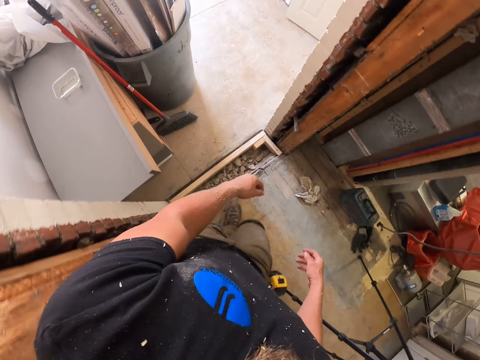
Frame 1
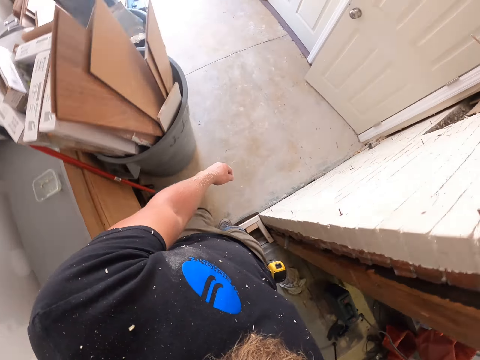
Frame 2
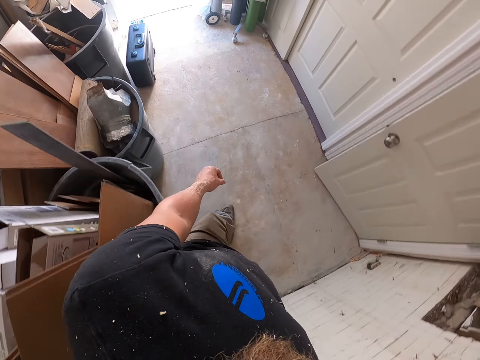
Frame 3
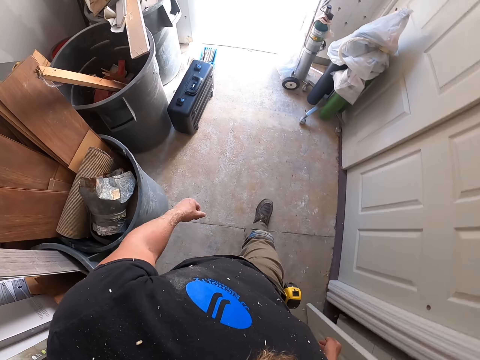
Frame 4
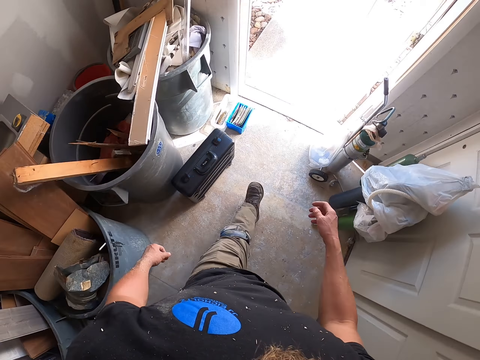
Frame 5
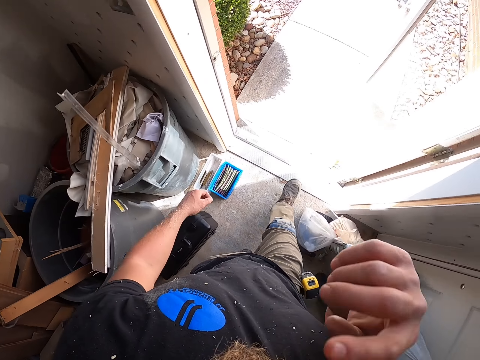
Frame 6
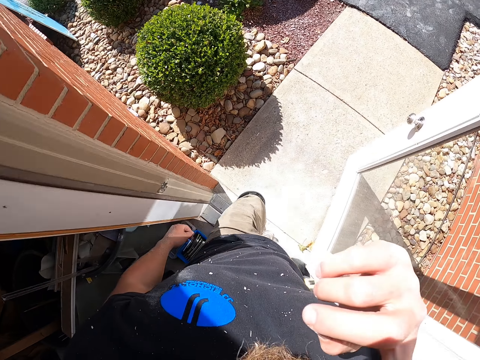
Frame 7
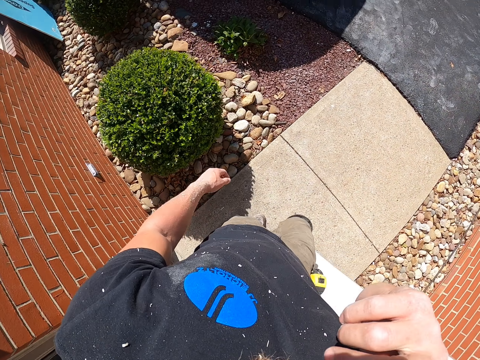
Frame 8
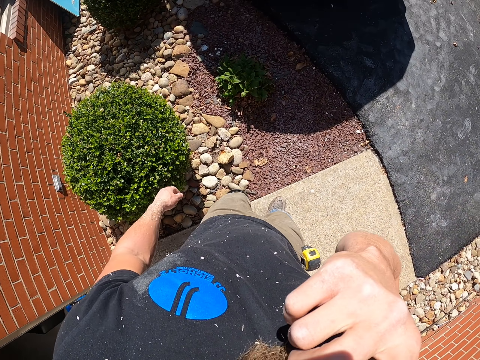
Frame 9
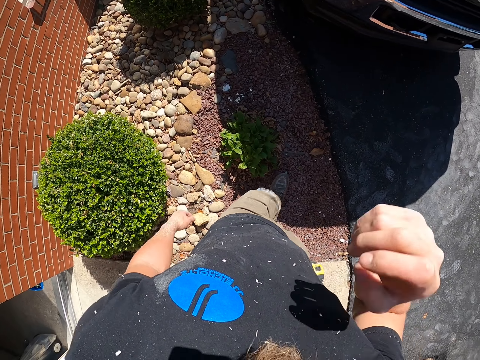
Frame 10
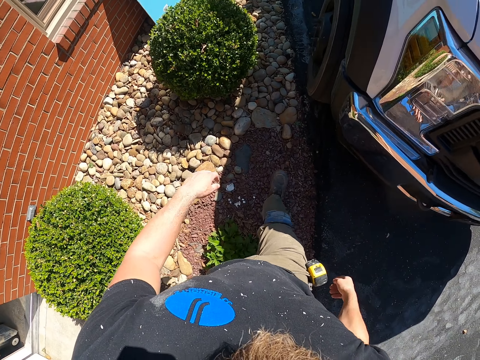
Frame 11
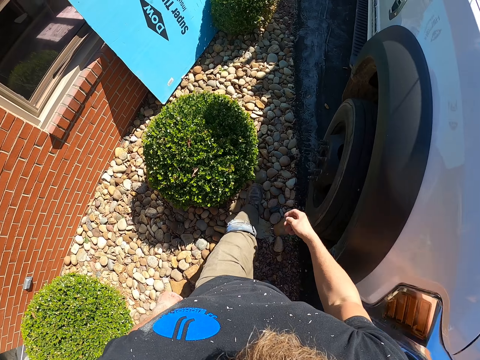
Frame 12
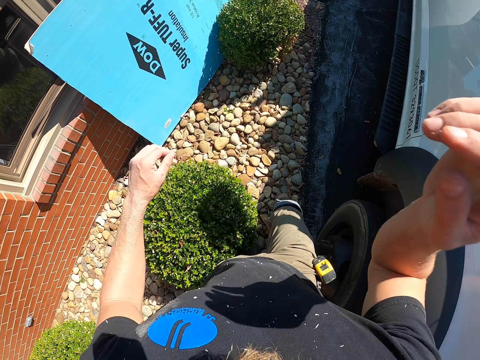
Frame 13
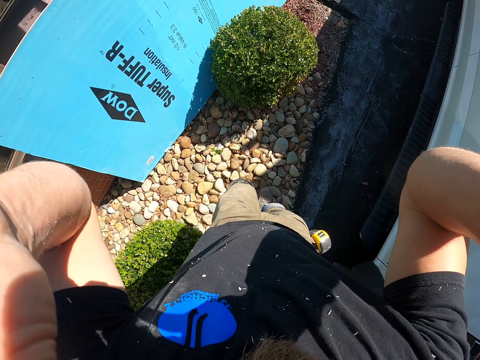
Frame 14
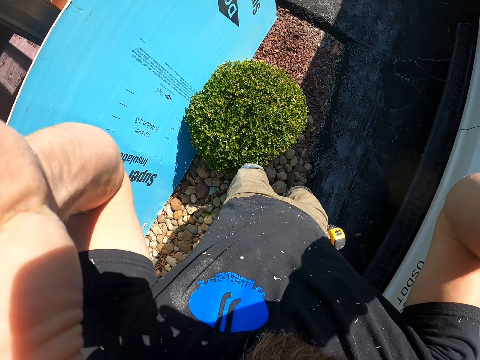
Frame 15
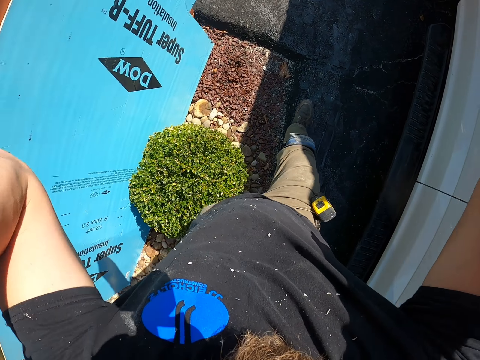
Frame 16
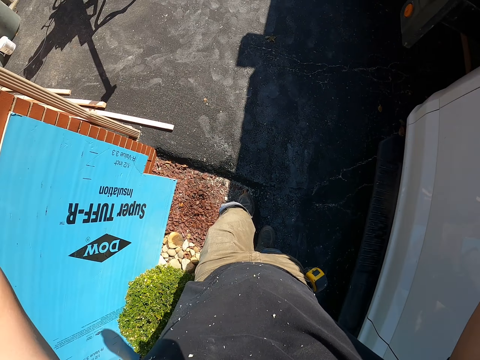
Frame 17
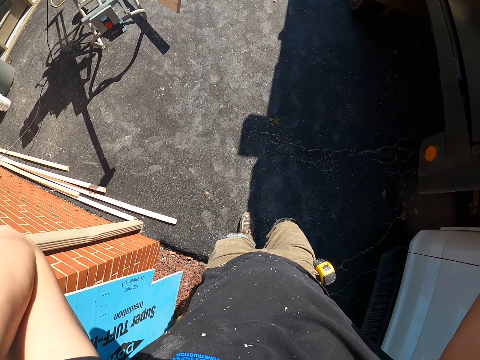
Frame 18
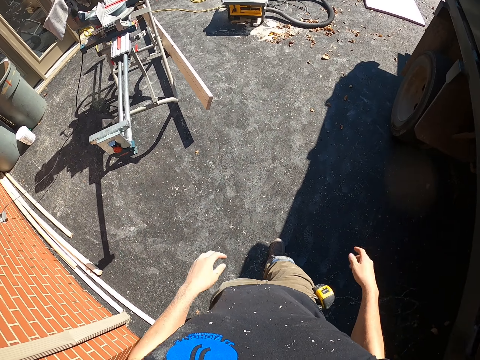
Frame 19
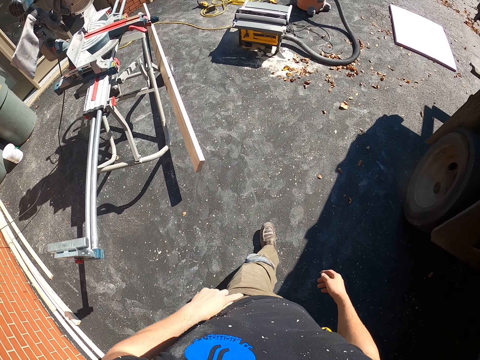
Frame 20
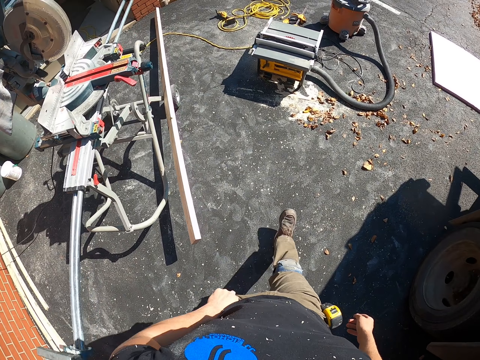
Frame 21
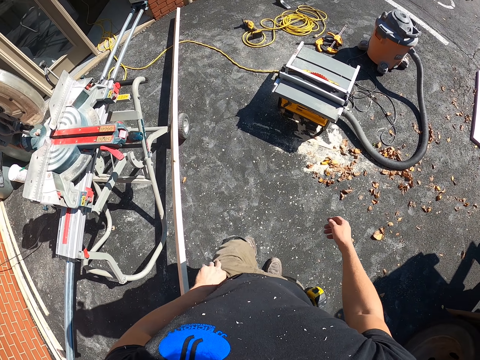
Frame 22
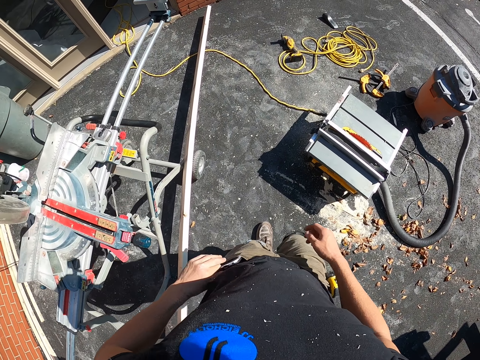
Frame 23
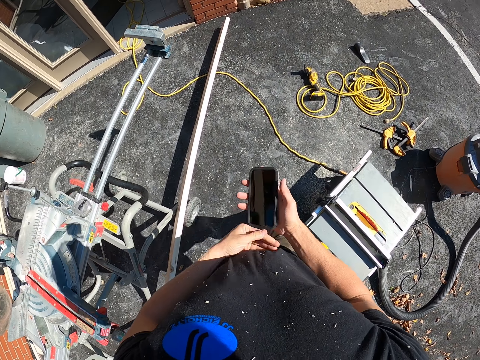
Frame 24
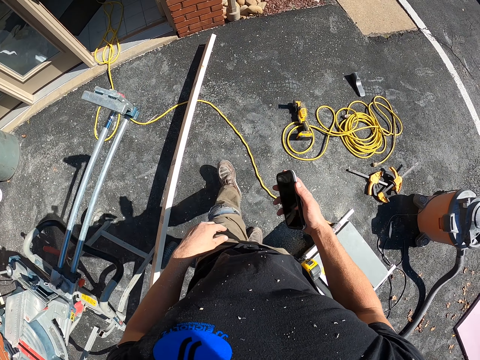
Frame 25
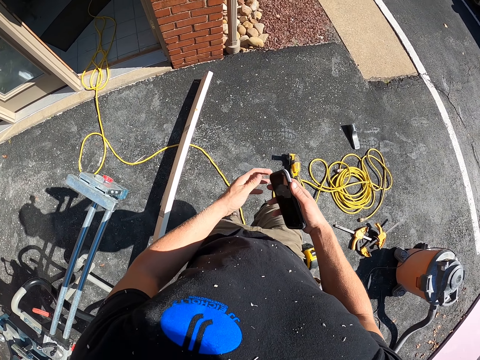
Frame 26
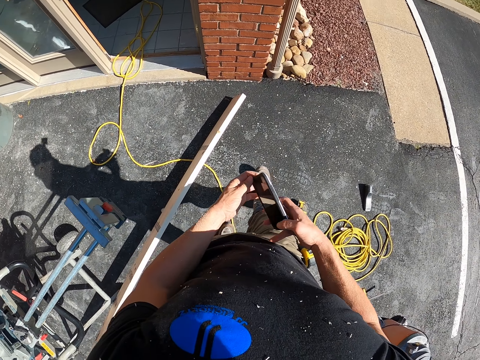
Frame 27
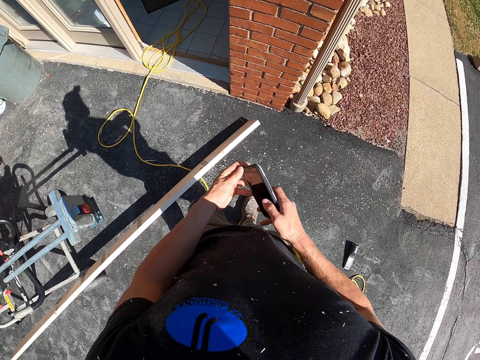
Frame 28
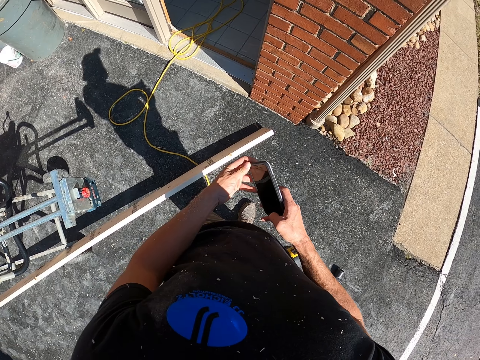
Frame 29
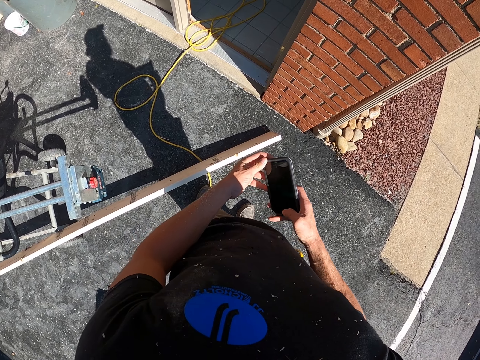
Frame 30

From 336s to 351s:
The camera wearer touches something. They adjust a camera. They walk around the compound. They hold the camera. They adjust the camera again. They walk towards the timber area. They walk around the compound. They remove a phone from a pocket. They use the phone.

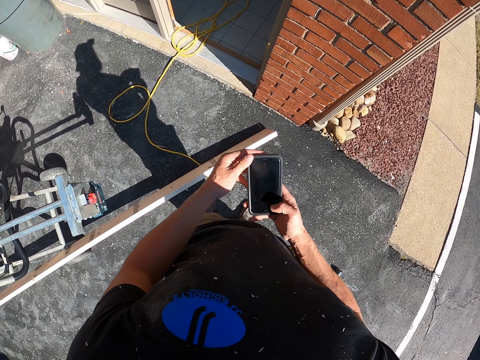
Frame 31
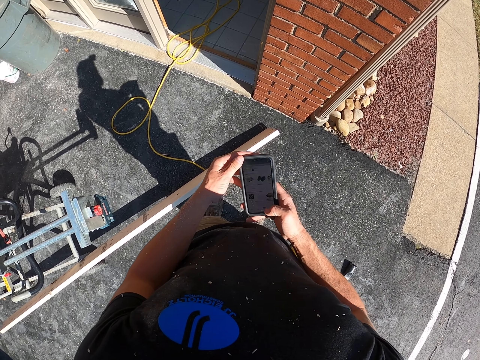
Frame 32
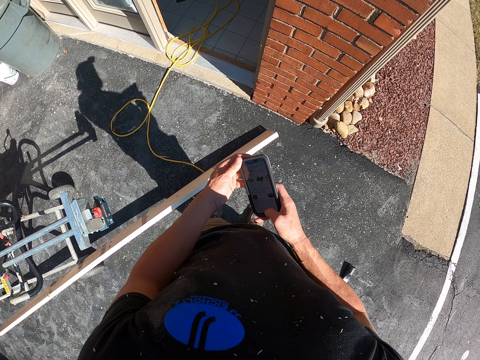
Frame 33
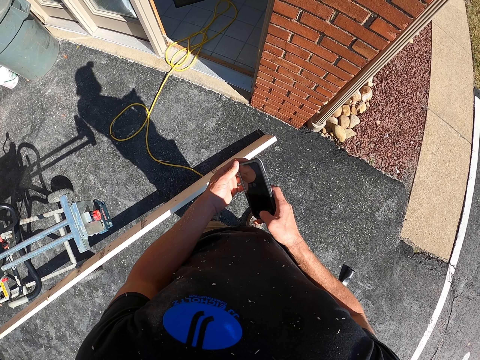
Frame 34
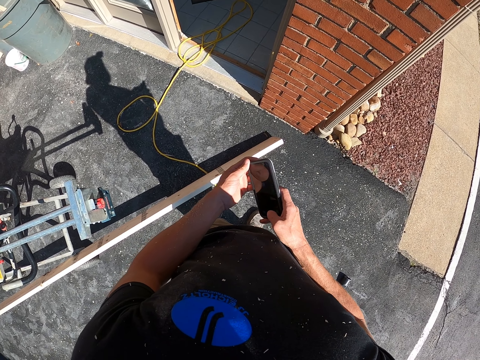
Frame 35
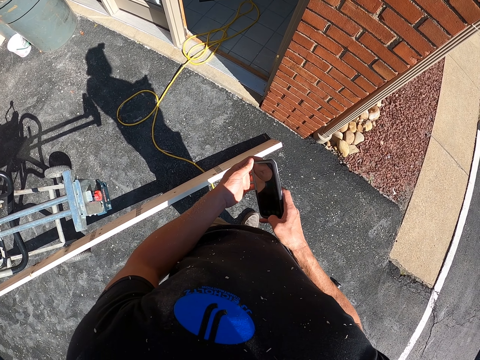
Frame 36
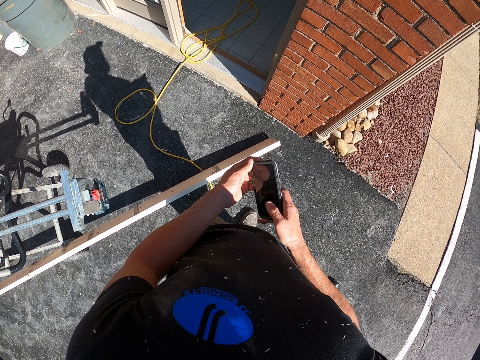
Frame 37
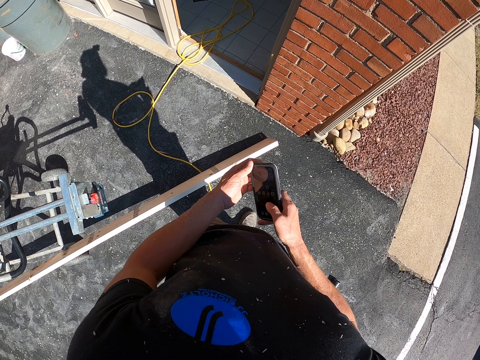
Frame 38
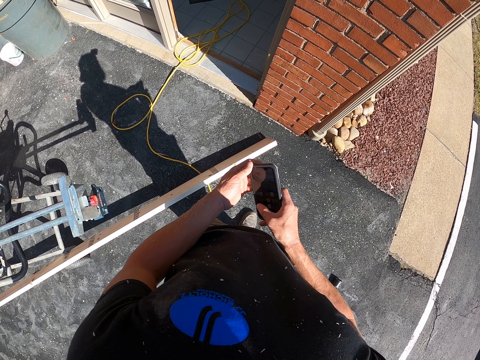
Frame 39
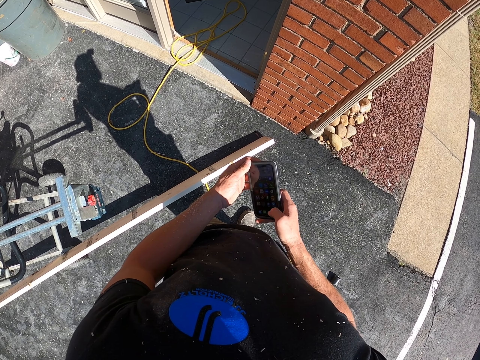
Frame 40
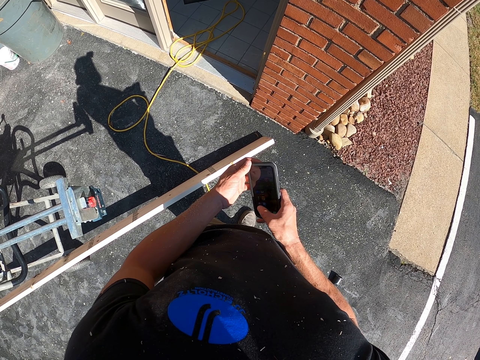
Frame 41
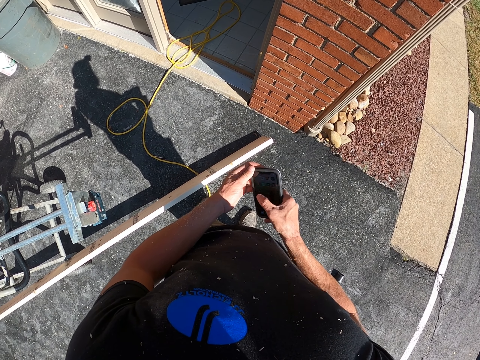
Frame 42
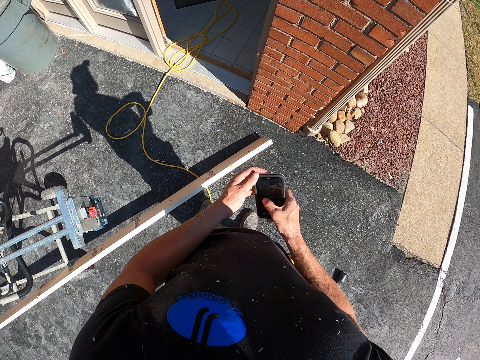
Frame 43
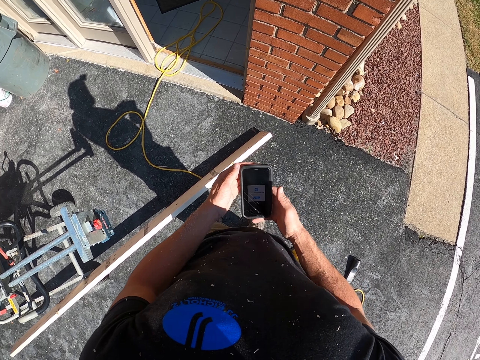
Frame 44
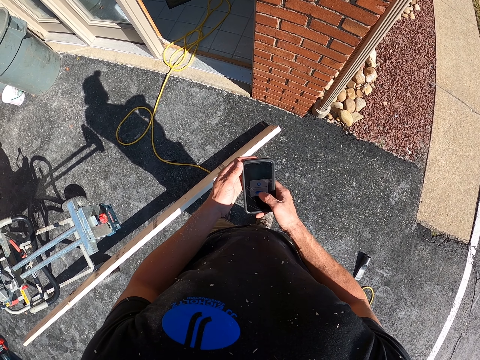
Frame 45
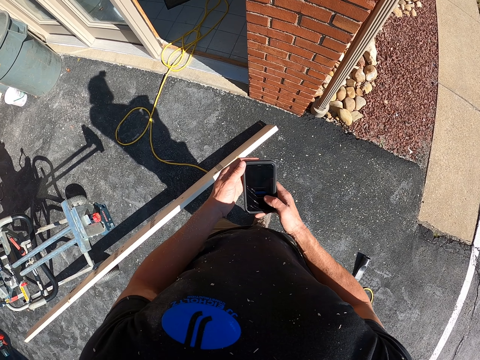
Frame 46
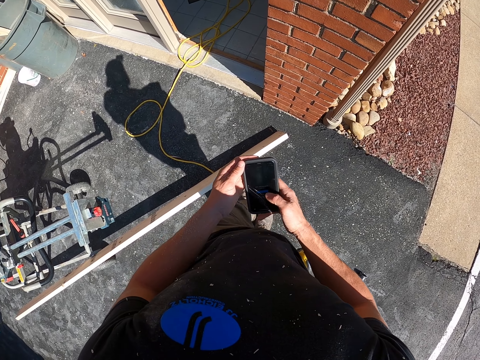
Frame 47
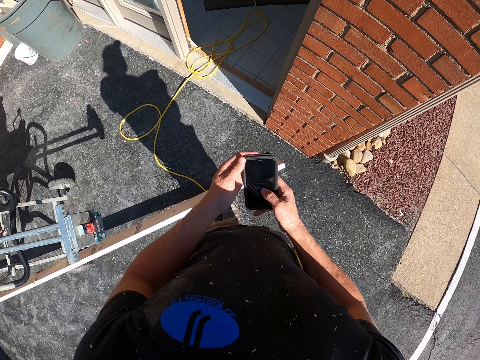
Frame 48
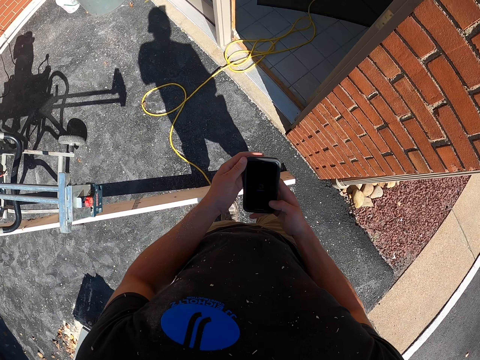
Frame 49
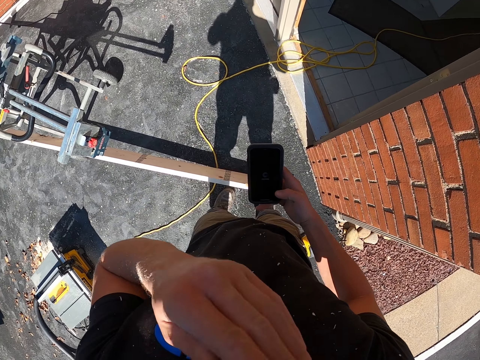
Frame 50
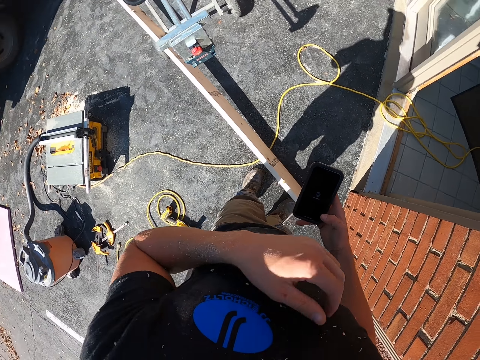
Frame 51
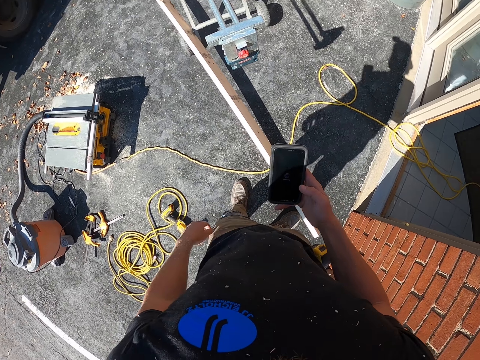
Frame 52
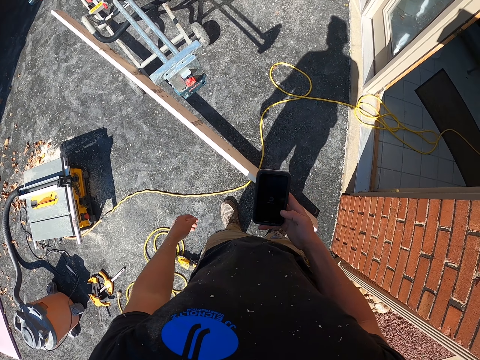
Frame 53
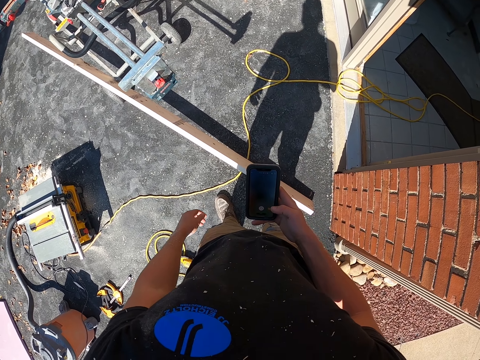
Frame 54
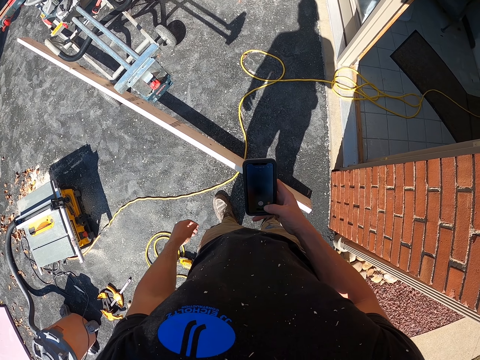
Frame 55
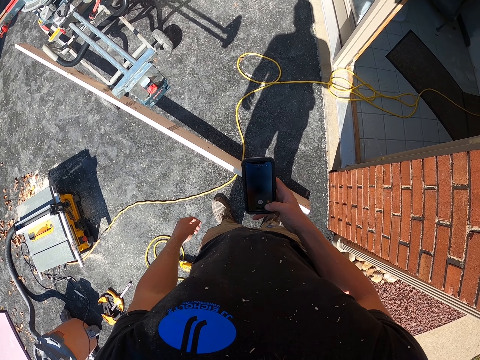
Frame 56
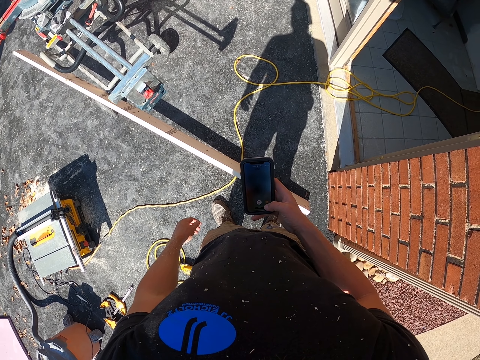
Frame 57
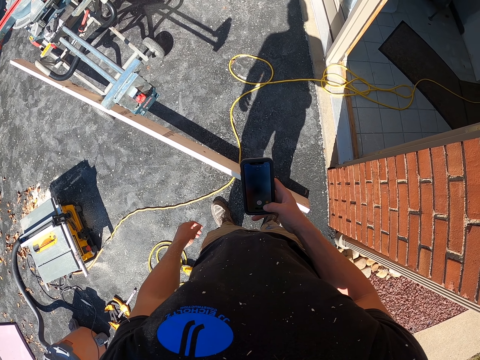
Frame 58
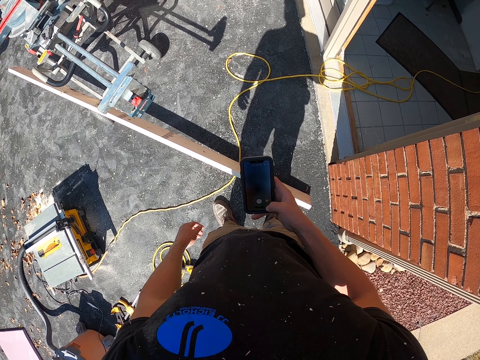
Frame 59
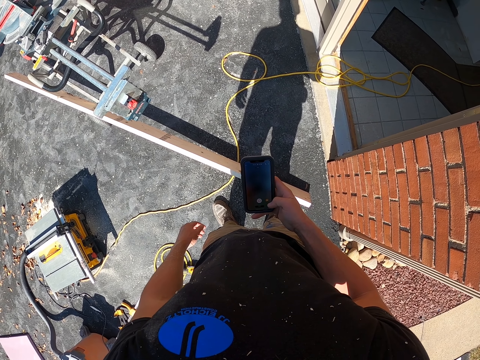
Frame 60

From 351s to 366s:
The camera wearer operates a phone. He lifts his left hand. He touches something. He lowers his left hand. He looks around the compound. He operates the phone.
